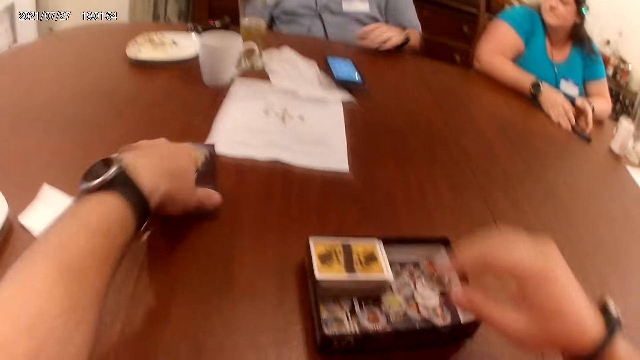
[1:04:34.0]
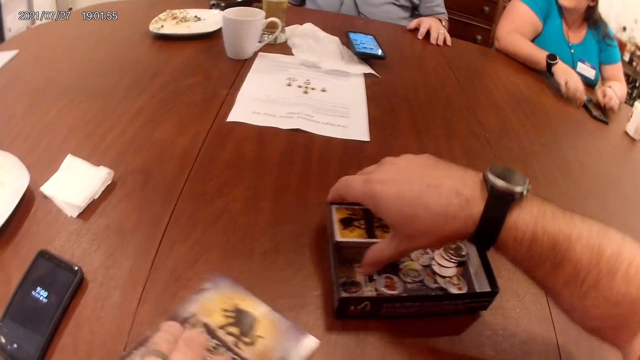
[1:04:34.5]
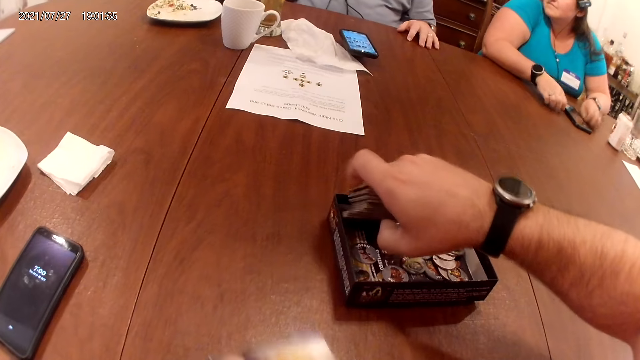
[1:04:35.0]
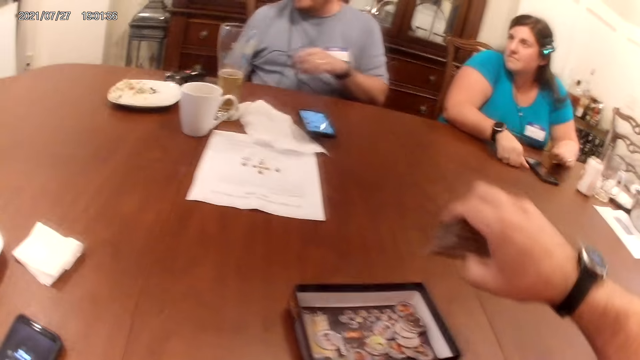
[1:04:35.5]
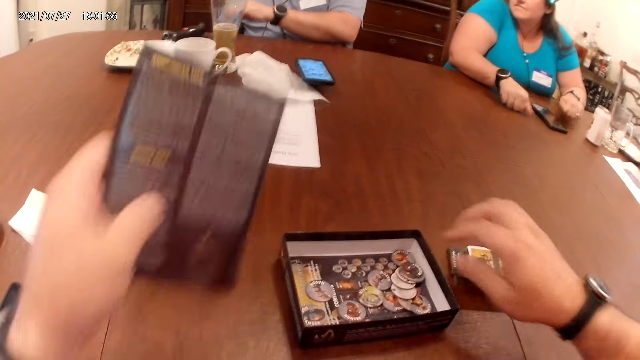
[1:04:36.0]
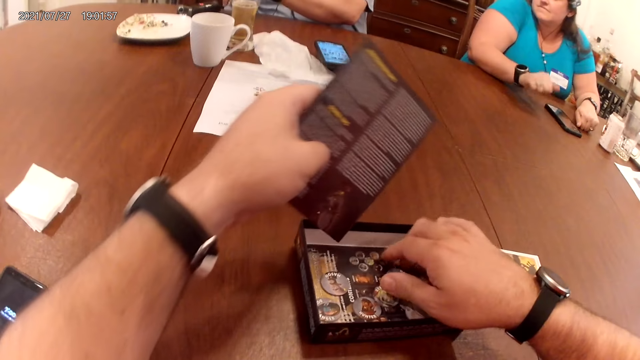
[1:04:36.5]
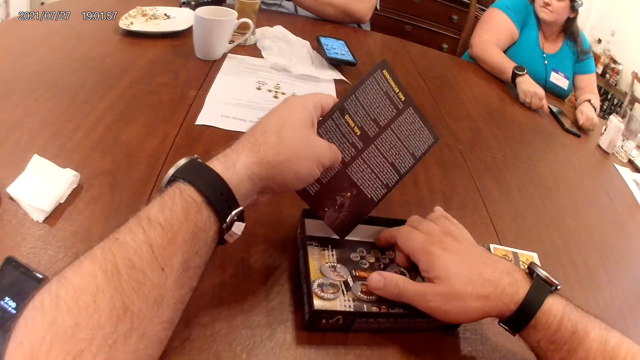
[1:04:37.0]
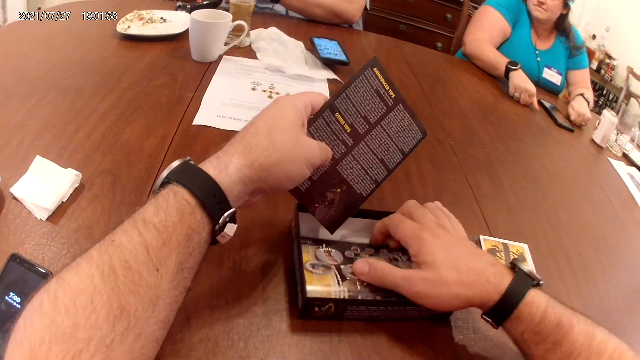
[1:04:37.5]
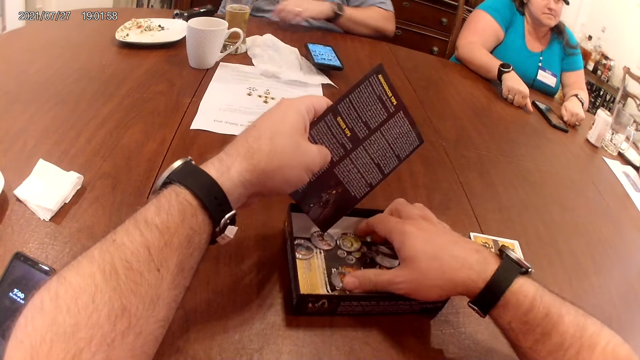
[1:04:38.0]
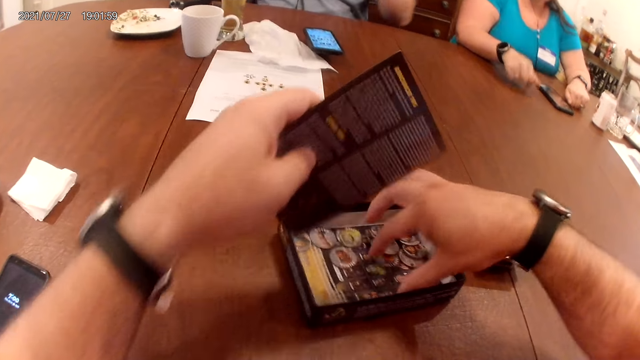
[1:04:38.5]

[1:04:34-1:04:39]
The camera wearer moves a piece of paper or booklet on the table with his left hand. A woman places the phone on the table. The camera wearer picks up the cards in the box. The woman hits the table with both hands. The camera wearer packs the cards in the carton box on the table with his right hand. He drops the cards on the table with his right hand, and converses with a man. He picks up another booklet in the box. He adjusts the piece of paper in the carton box with his right hand. Another woman converses with the camera wearer, the man and the first woman.
